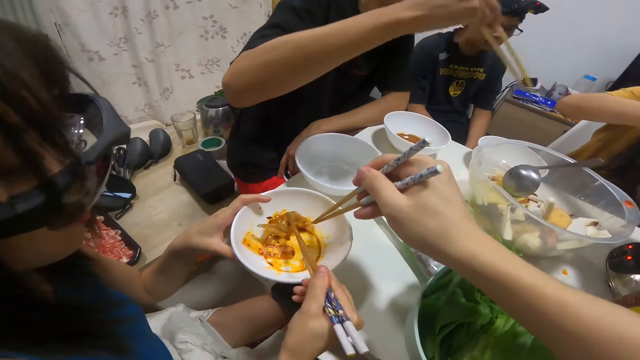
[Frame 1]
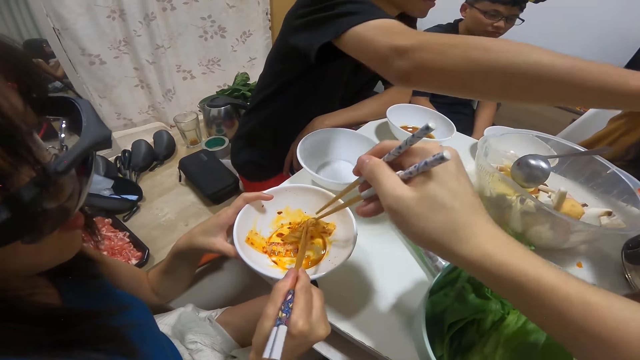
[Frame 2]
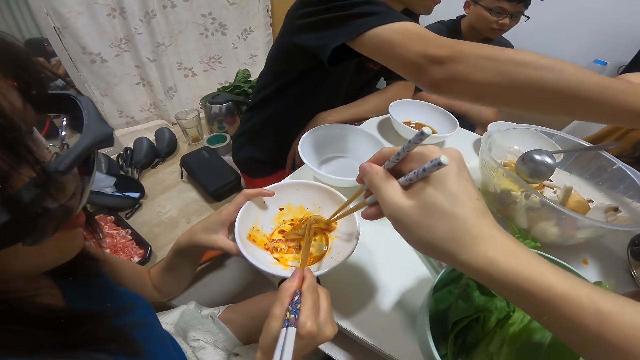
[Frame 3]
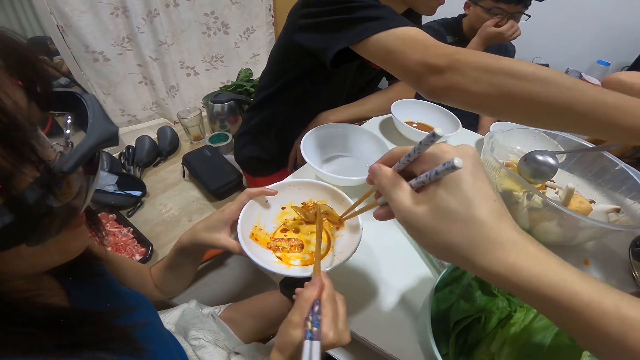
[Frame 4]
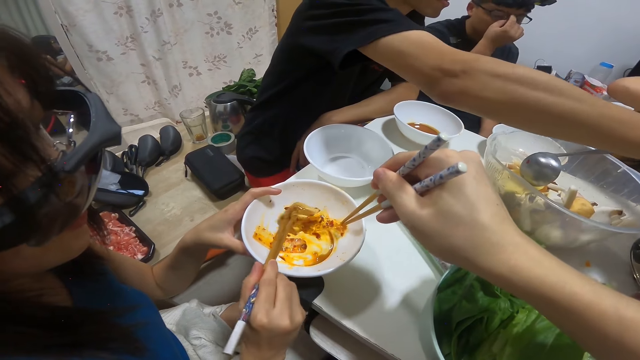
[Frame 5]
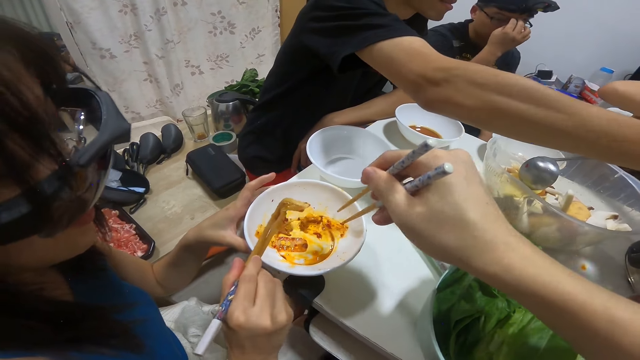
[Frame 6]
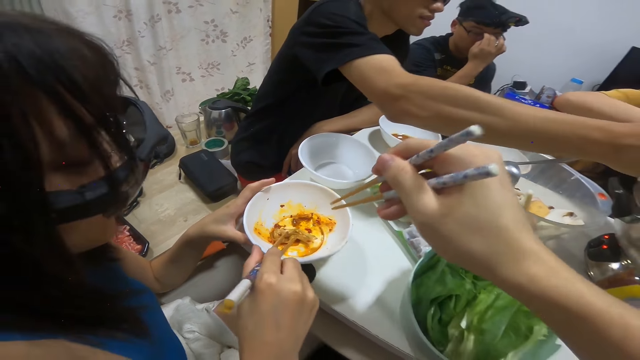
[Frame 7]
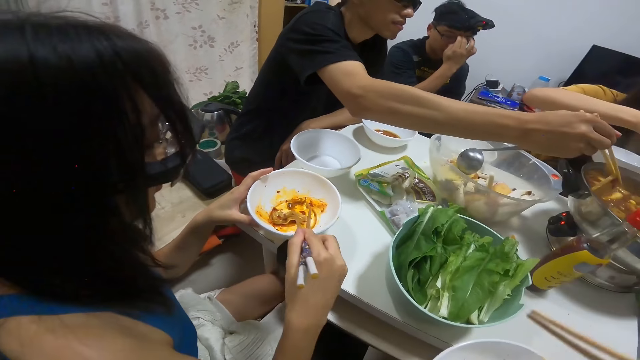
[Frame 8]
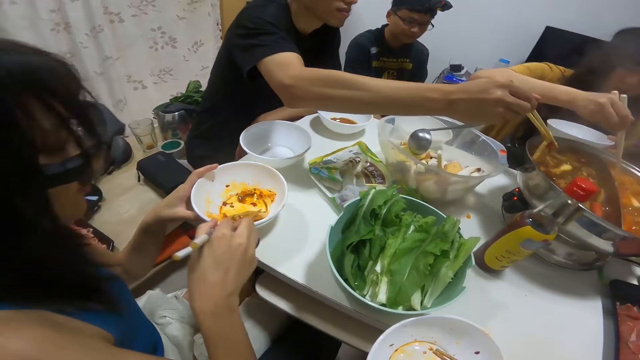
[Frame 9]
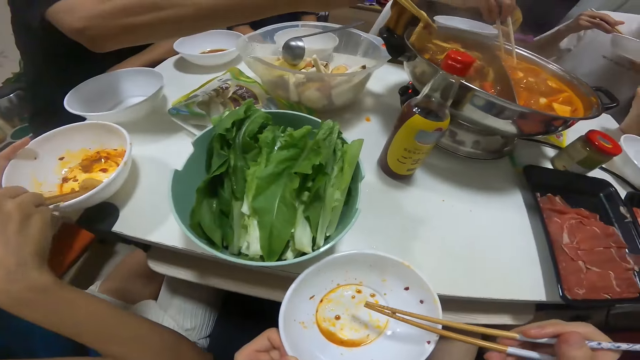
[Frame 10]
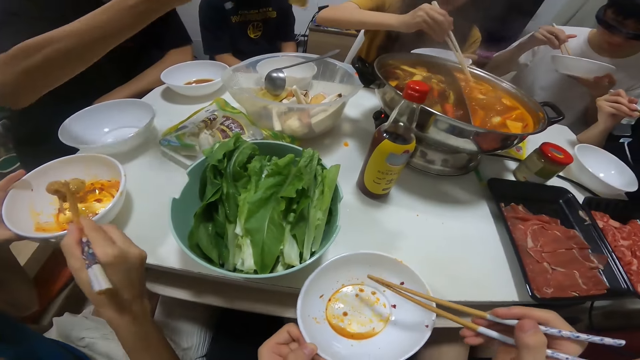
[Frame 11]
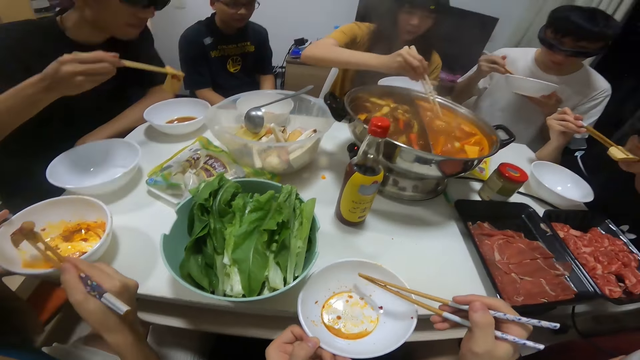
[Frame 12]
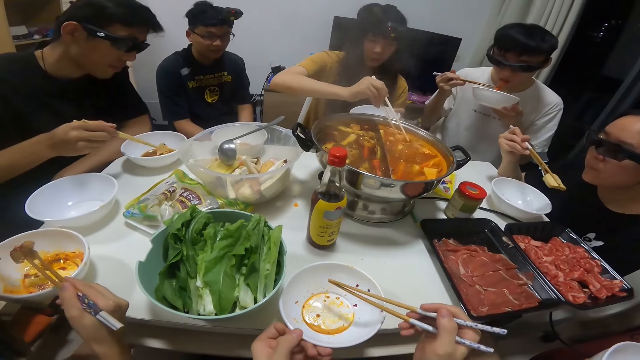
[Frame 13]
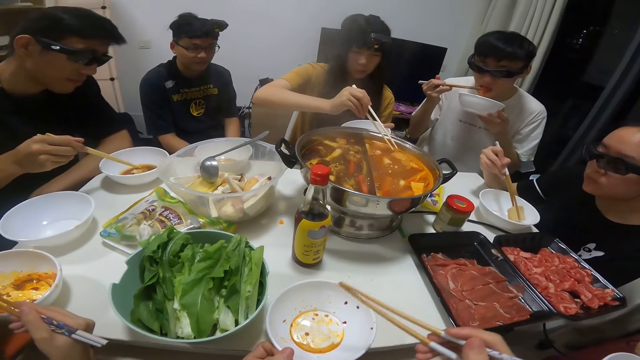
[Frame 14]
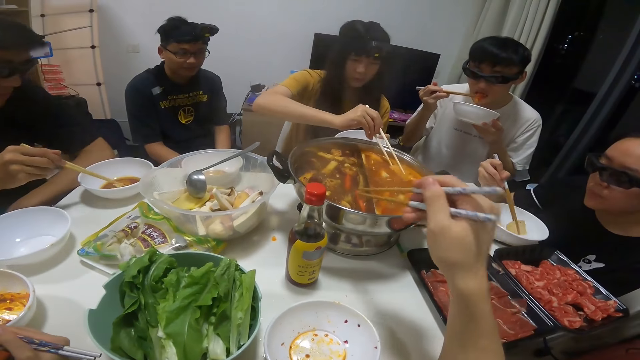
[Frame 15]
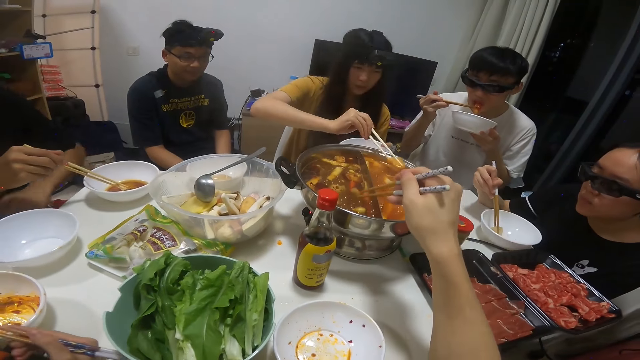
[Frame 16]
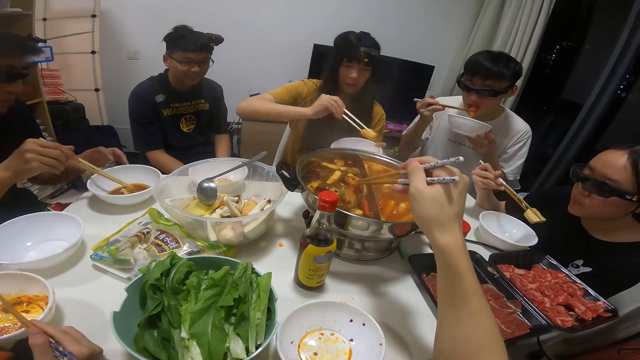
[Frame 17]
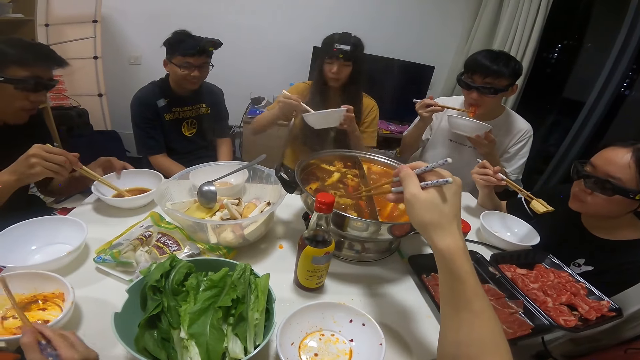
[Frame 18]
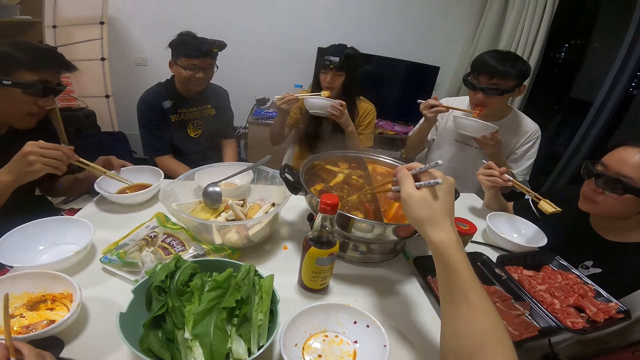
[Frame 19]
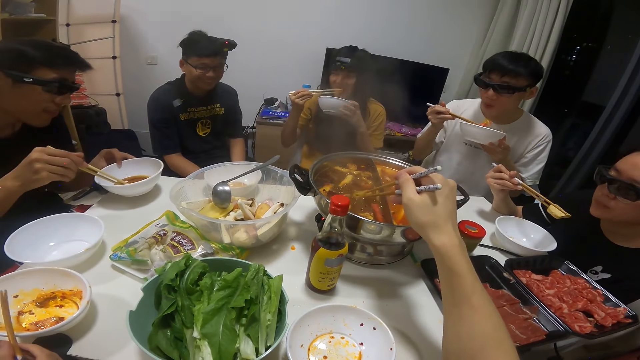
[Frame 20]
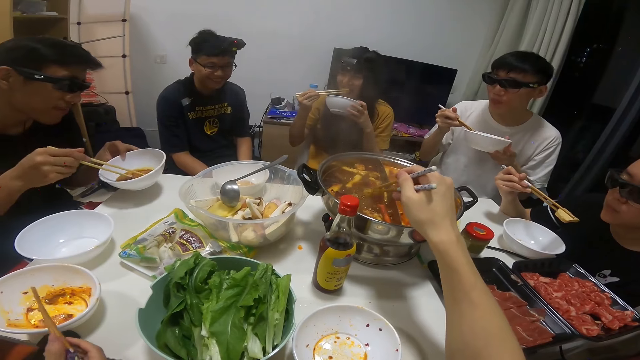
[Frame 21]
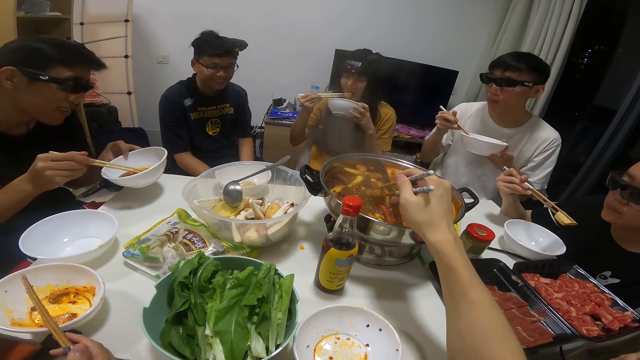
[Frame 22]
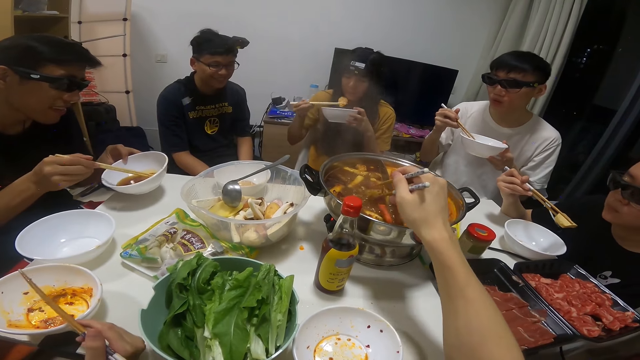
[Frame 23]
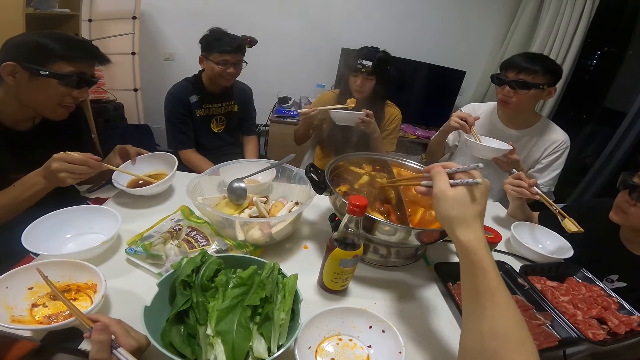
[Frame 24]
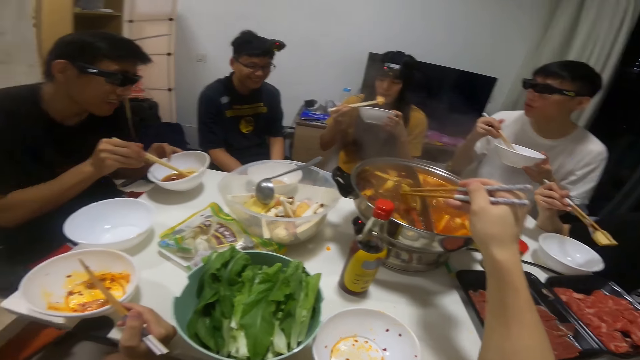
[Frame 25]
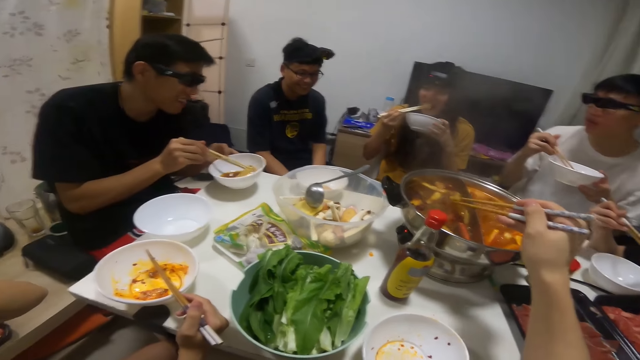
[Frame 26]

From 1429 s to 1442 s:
A man picks a biscuit from the bowl of soup on the table with the pair of chopsticks in his right hand. Another man touches his face with his right hand and removes his right hand from his face. The camera wearer places her plate in her left hand on the table. A man picks pasta from a bowl. The first man puts the biscuit from the bowl of soup on the table into his plate with the pair of chopsticks in his right hand. The camera wearer picks a biscuit from the bowl of soup on the table with the pair of chopsticks in her right hand. A woman picks a biscuit from the bowl of soup on the table with the pair of chopsticks in her right hand. She puts the biscuit from the bowl of soup on the table into her plate in her left hand. The first man lifts his plate on the table with his left hand. The woman eats the biscuit in her plate in her left hand with the pair of chopsticks in her right hand.

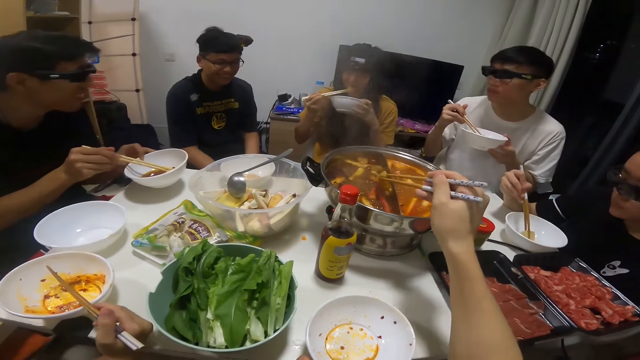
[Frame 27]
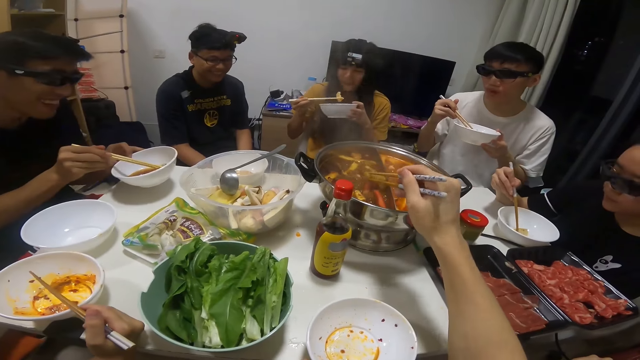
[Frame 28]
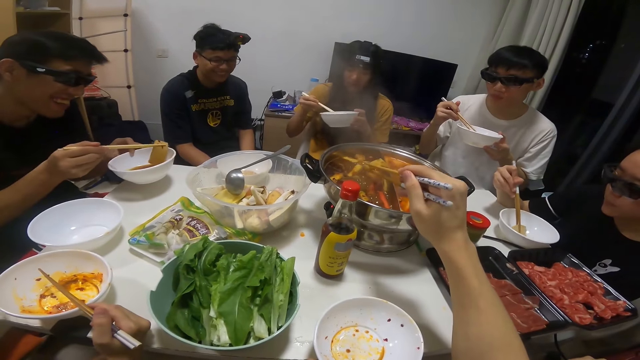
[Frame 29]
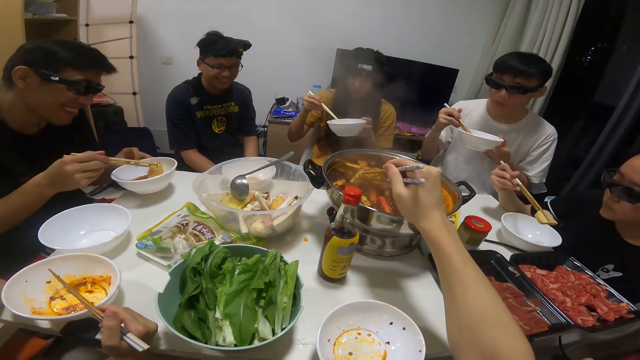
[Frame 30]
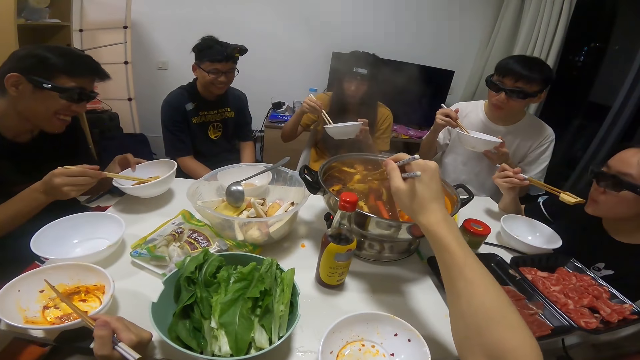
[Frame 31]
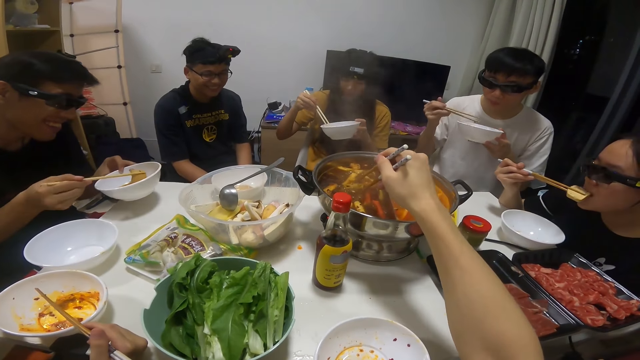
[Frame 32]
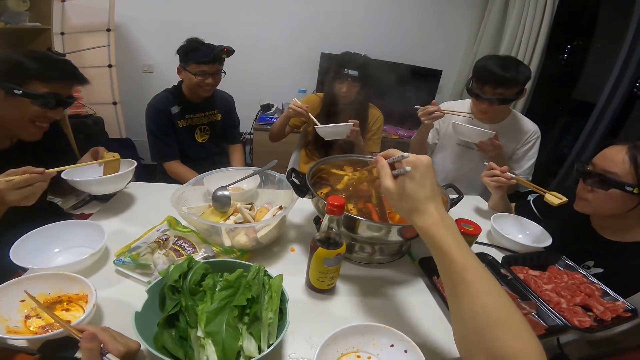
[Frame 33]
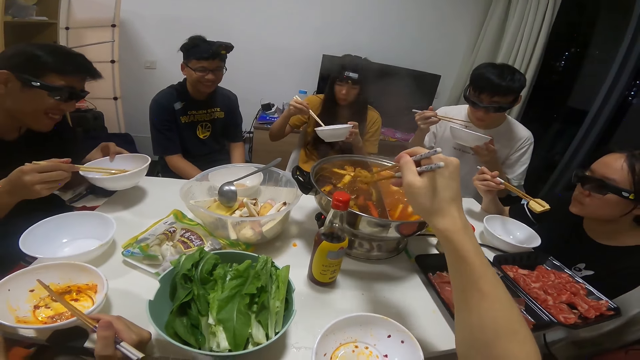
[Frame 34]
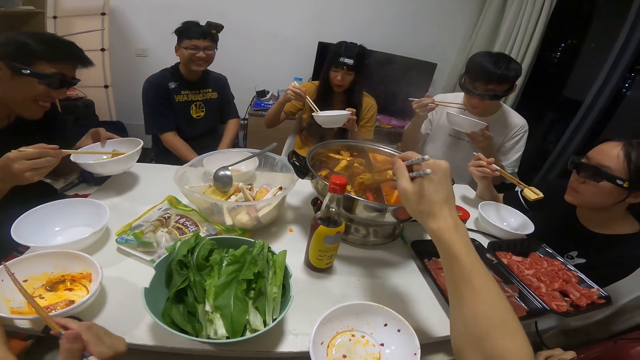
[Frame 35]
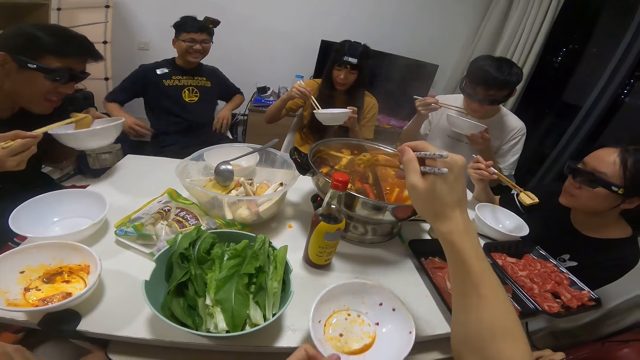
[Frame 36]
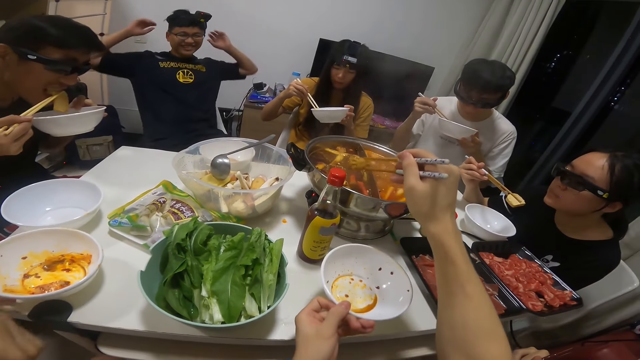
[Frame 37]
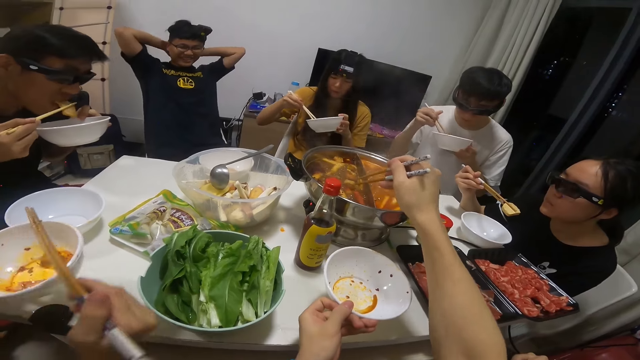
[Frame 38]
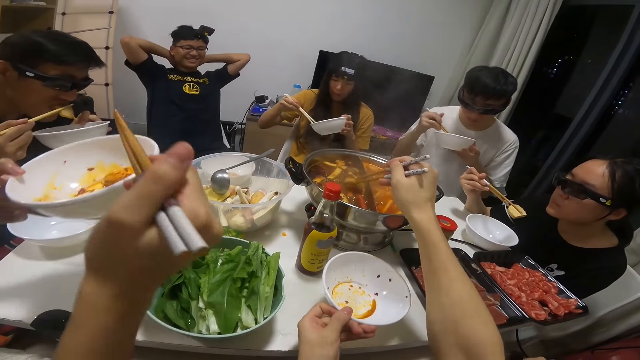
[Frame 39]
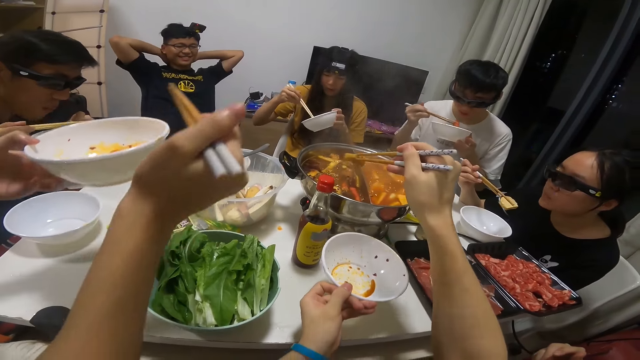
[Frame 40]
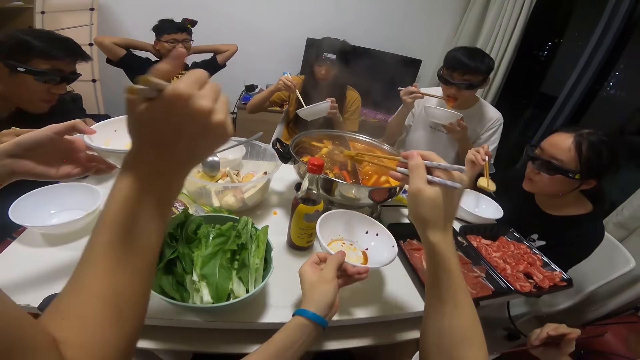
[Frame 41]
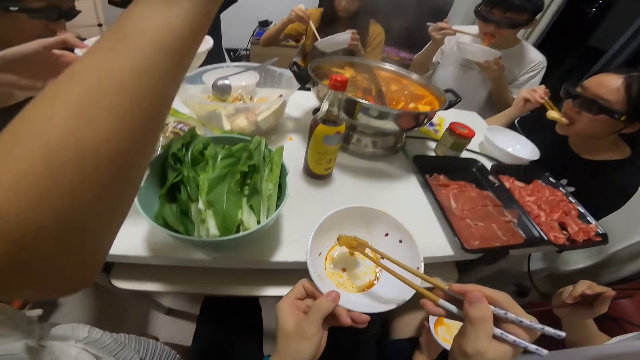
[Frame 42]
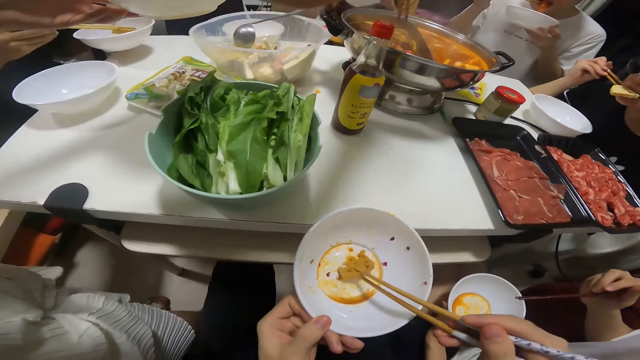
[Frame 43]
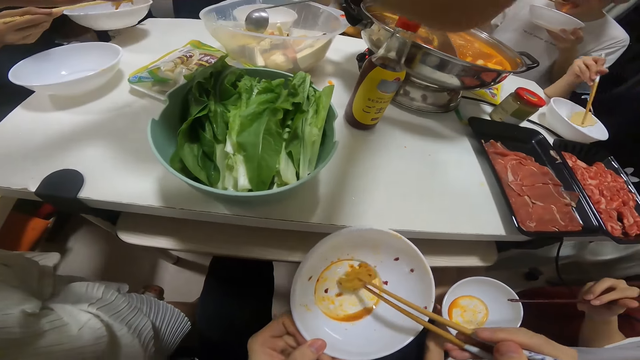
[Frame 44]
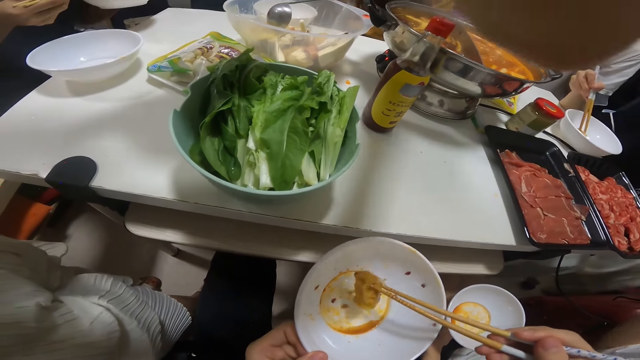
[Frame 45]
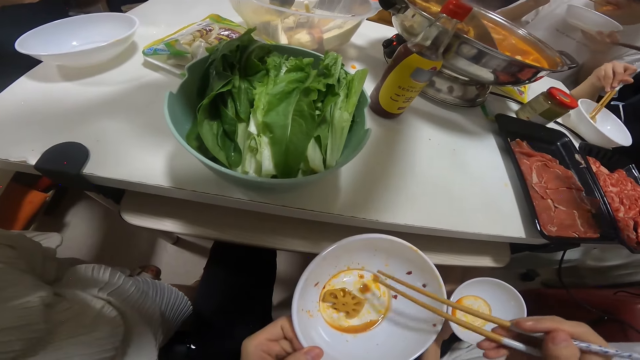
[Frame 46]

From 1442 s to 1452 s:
A man eats the biscuit in his plate in his left hand with the pair of chopsticks in his right hand. Another man places both hands on his head. A woman raises her plate from the table with her left hand. The camera wearer picks pasta from a bowl. She puts the biscuit from the bowl of soup on the table in her plate on the table with the pair of chopsticks in her right hand. She carries her plate from the table with her left hand. The woman picks a biscuit from the bowl of soup on the table with the pair of chopsticks in her right hand.
